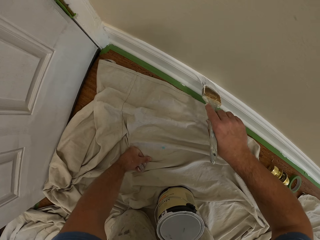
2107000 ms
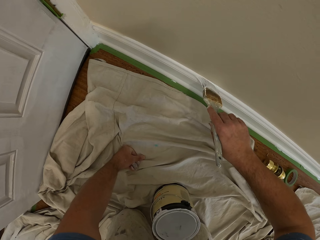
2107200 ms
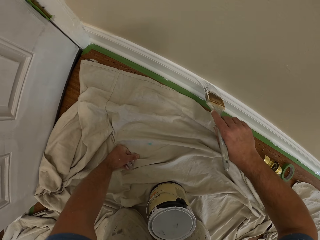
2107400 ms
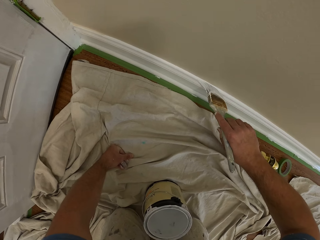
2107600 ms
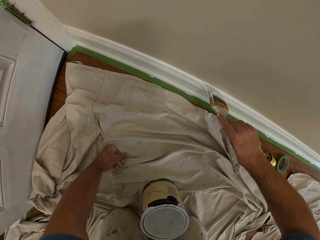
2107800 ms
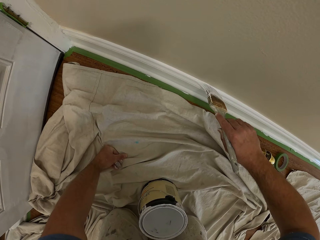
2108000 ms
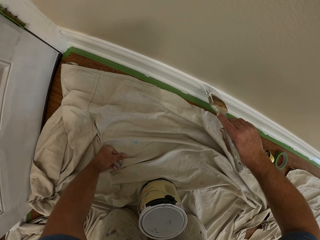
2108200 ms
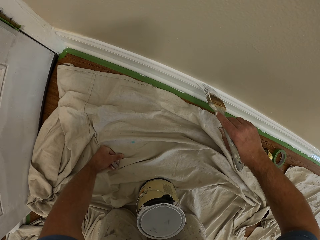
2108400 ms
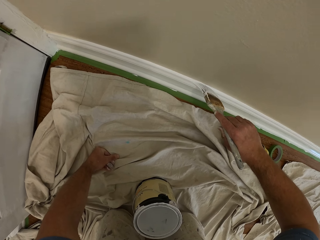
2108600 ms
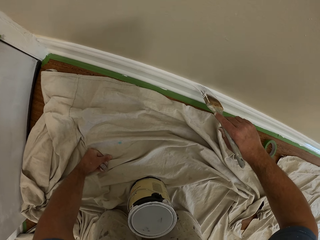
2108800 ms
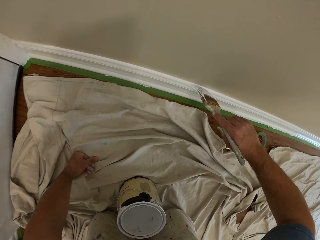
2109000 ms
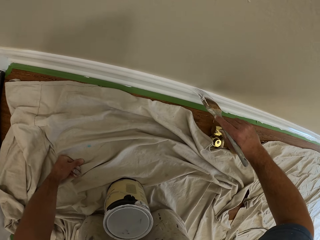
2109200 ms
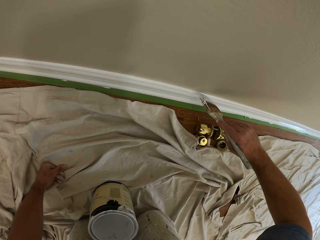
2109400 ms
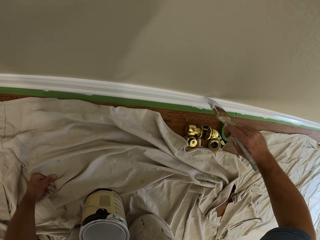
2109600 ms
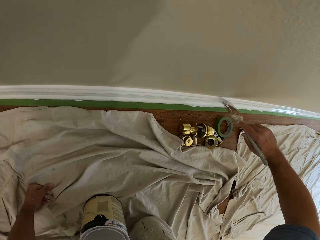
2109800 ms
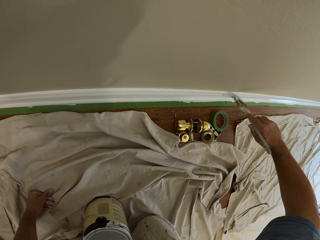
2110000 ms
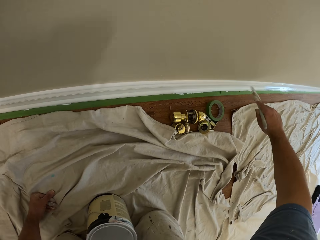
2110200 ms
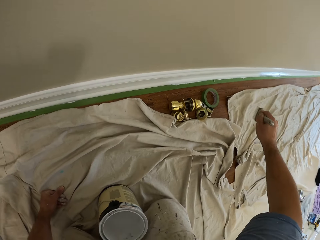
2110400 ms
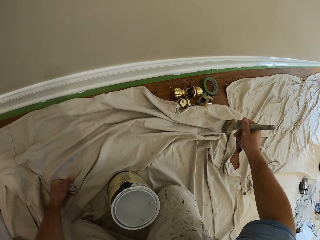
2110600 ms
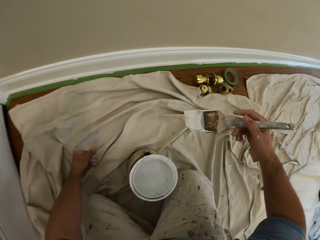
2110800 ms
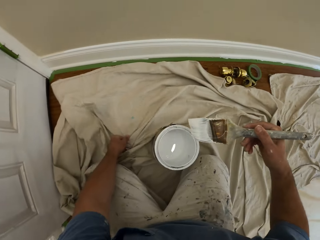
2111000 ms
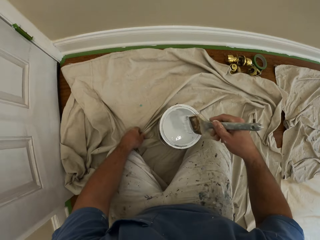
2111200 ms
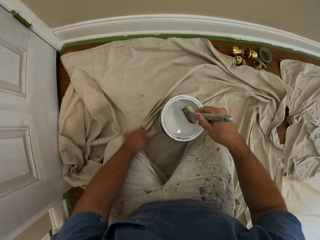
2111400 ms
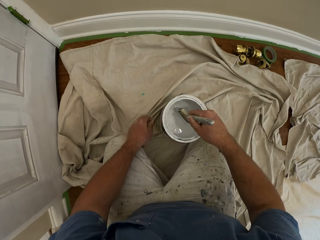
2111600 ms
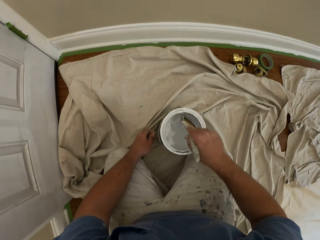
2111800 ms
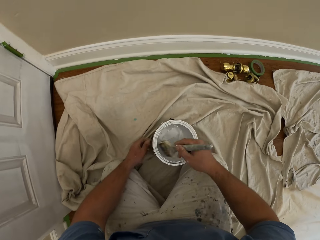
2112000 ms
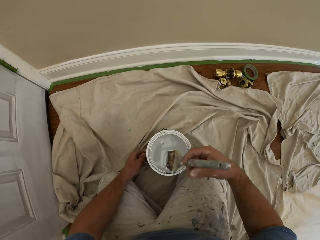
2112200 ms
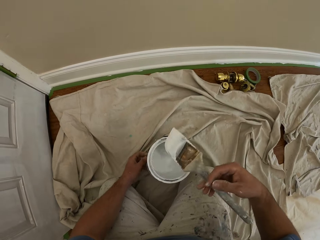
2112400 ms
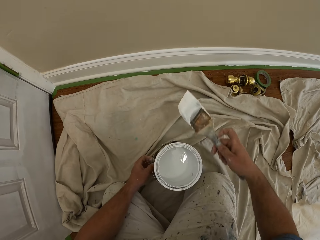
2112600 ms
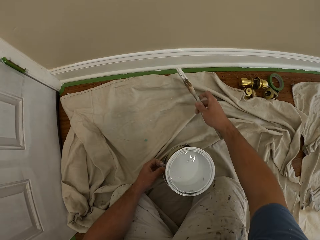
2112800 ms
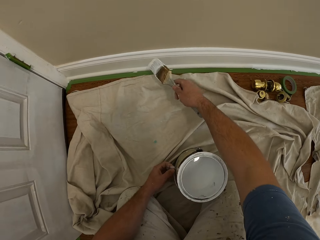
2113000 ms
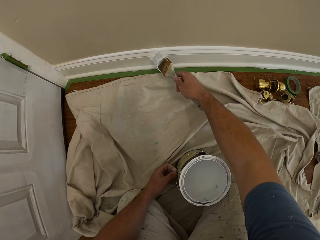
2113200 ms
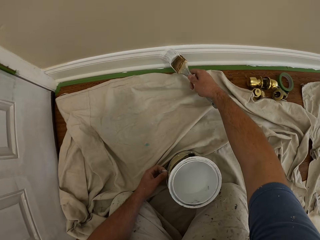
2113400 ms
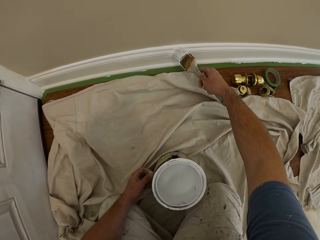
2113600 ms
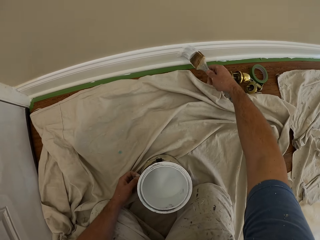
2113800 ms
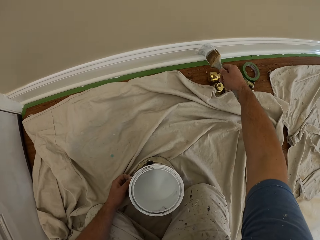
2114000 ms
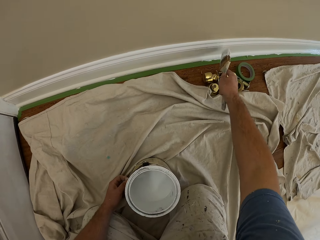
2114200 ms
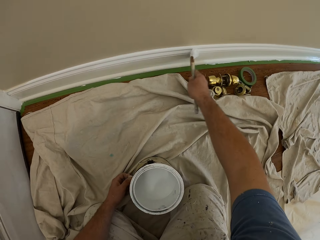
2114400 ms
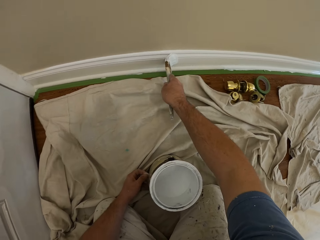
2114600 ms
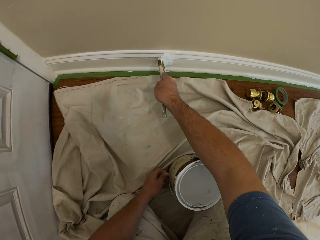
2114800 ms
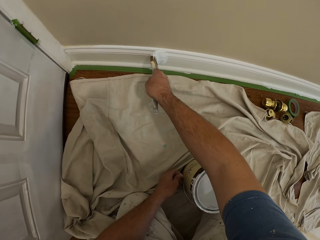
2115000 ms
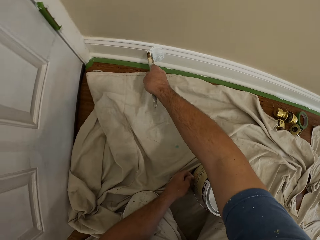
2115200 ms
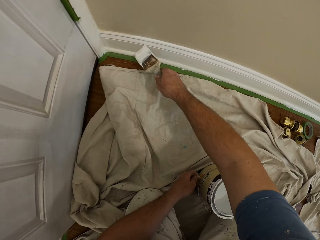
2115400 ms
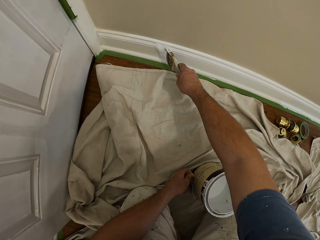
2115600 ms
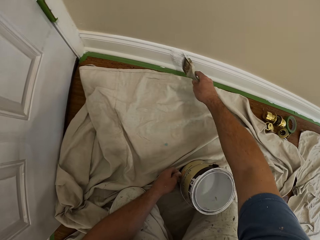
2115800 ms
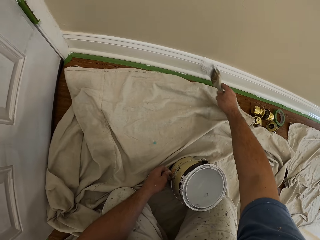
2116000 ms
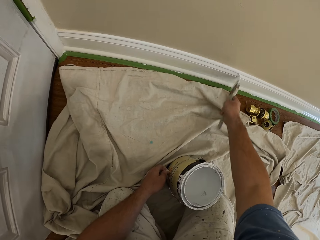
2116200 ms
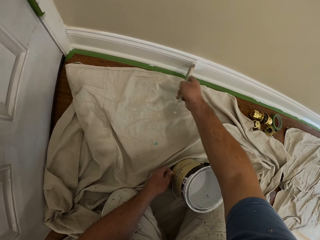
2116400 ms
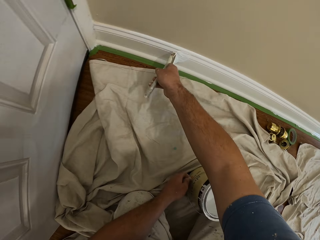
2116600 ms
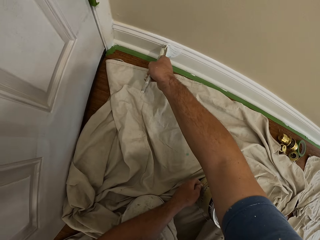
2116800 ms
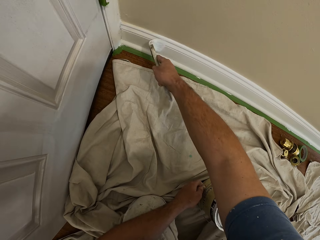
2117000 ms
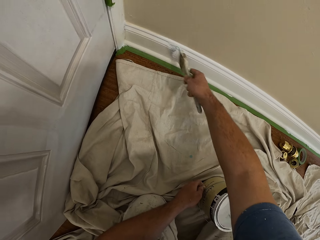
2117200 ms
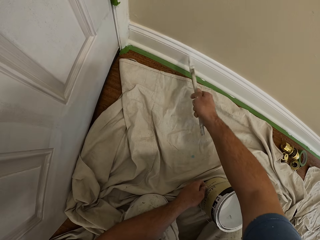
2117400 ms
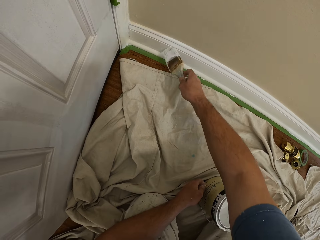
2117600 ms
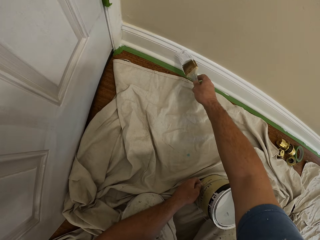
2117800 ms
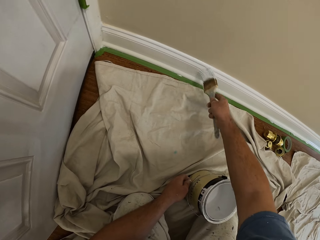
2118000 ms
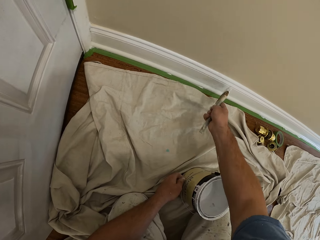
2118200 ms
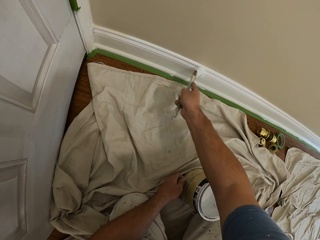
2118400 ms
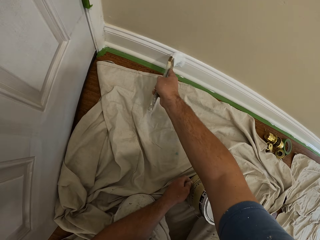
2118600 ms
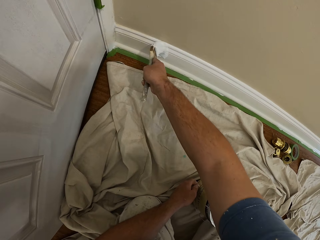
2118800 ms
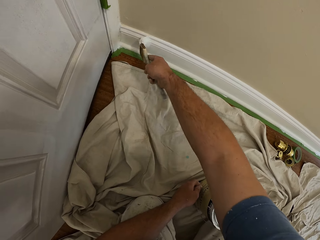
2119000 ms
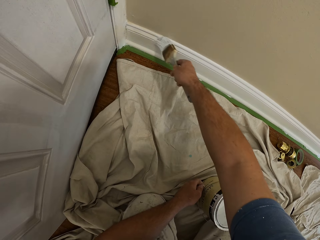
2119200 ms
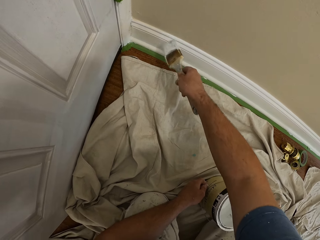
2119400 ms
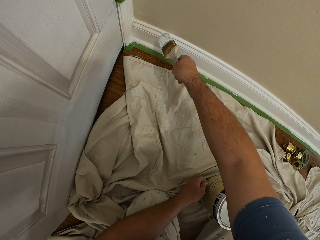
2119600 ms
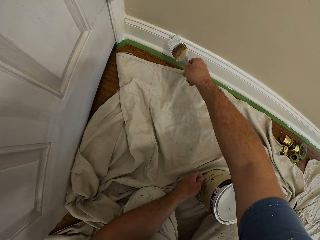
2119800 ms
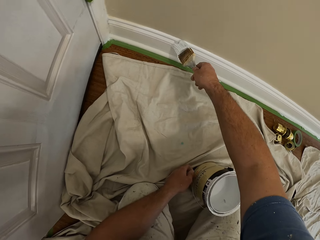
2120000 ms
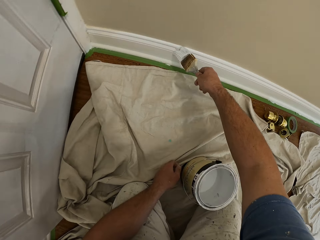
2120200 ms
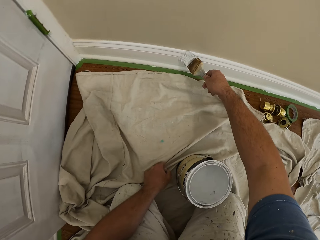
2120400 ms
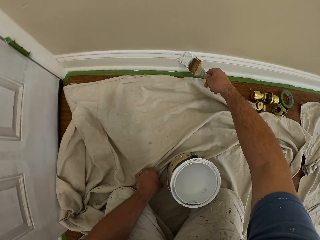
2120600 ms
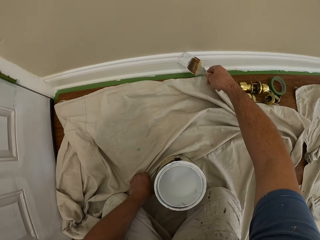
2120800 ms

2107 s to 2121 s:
The camera wearer dips the brush into the paint can. They paint the skirting or baseboard of the wall with the brush. They paint the baseboard. They paint the baseboard again.

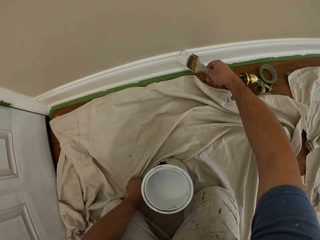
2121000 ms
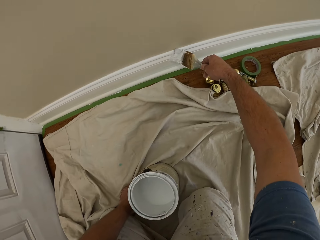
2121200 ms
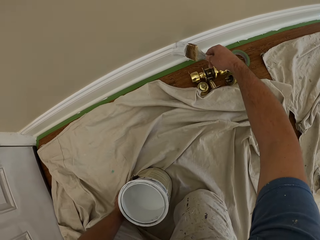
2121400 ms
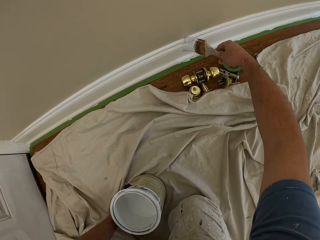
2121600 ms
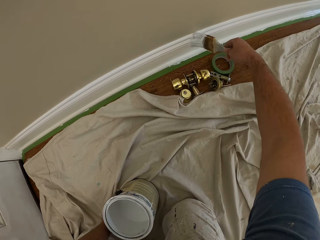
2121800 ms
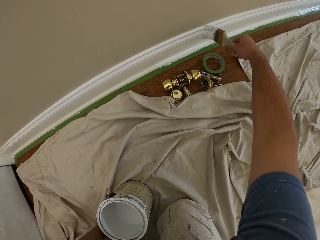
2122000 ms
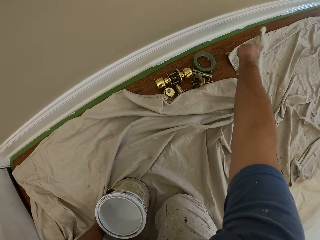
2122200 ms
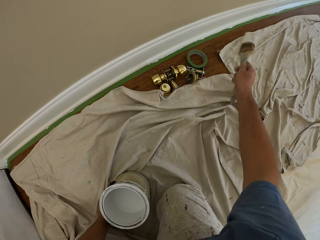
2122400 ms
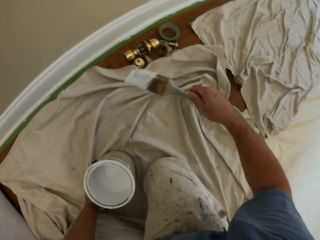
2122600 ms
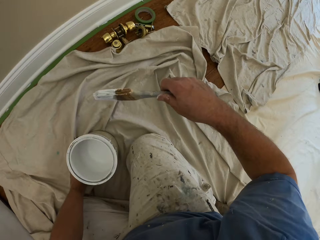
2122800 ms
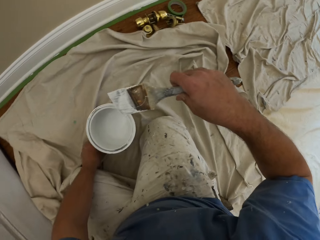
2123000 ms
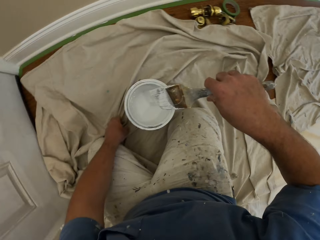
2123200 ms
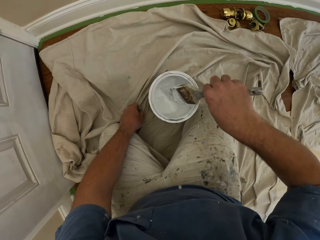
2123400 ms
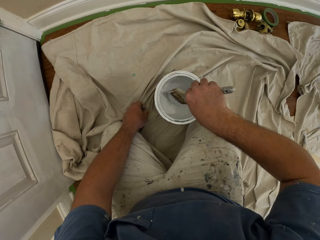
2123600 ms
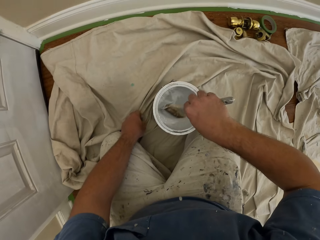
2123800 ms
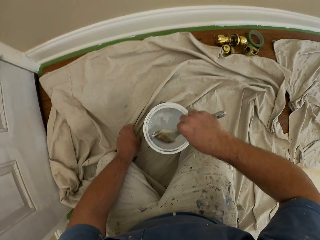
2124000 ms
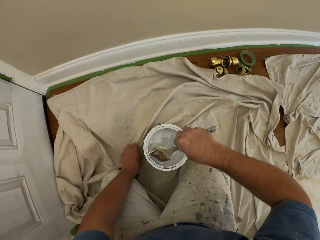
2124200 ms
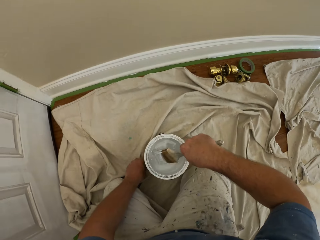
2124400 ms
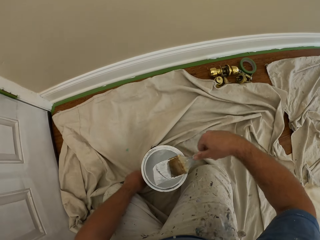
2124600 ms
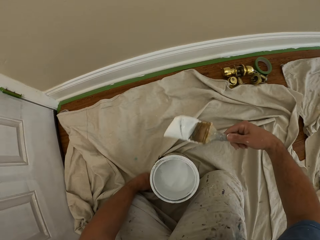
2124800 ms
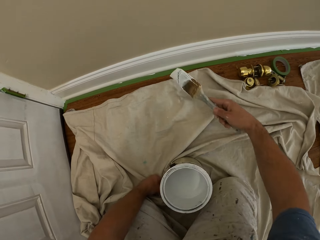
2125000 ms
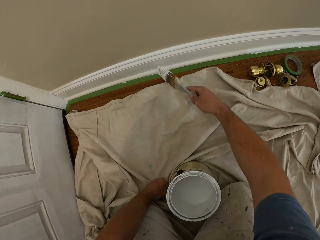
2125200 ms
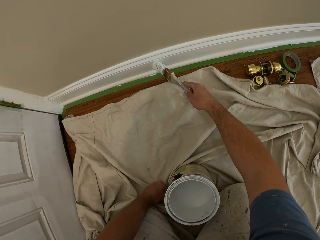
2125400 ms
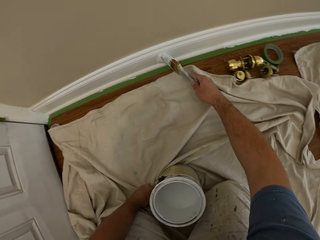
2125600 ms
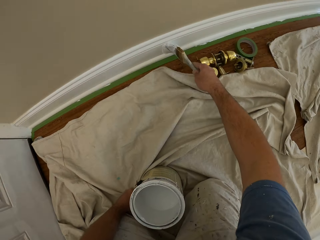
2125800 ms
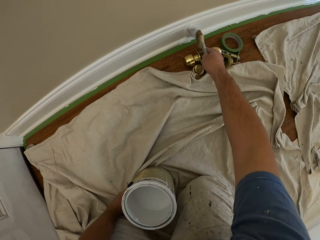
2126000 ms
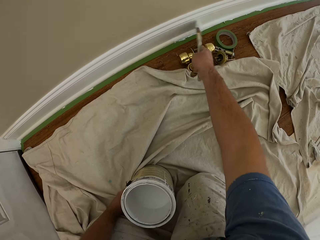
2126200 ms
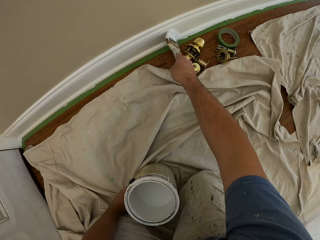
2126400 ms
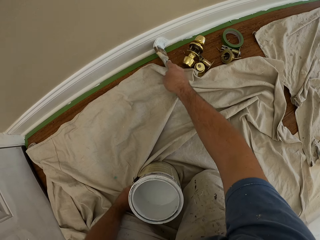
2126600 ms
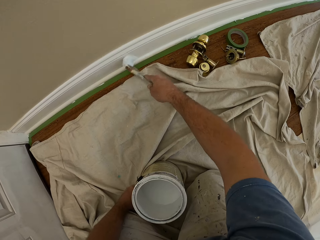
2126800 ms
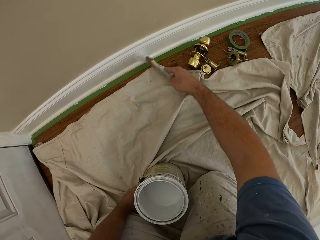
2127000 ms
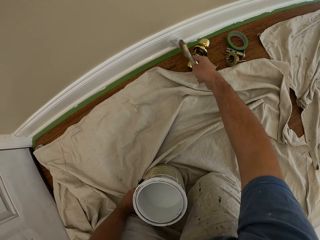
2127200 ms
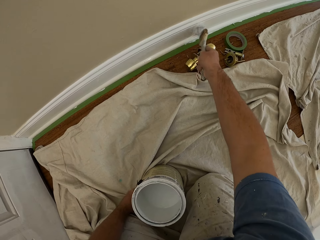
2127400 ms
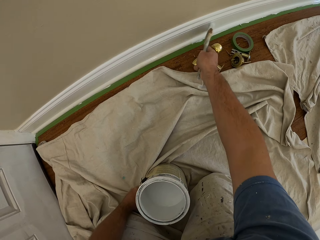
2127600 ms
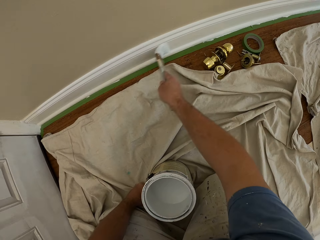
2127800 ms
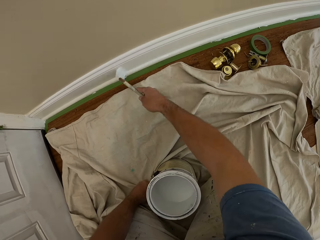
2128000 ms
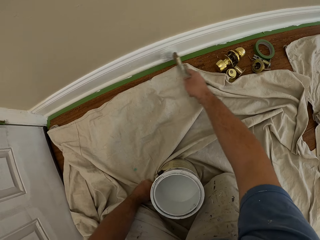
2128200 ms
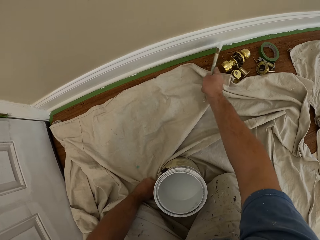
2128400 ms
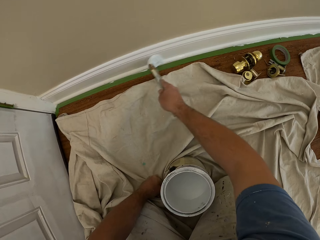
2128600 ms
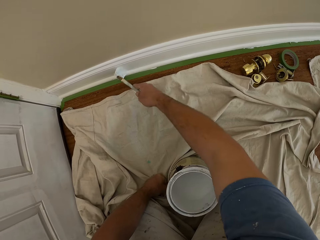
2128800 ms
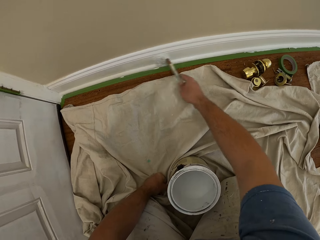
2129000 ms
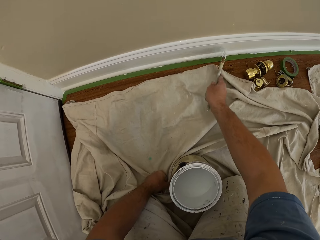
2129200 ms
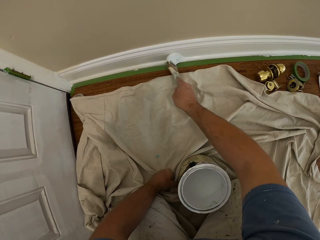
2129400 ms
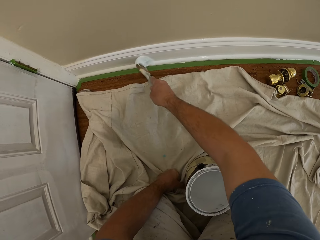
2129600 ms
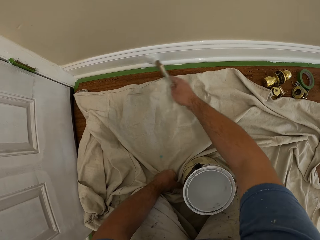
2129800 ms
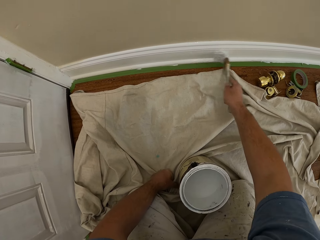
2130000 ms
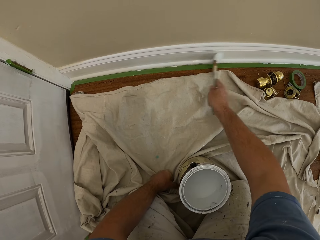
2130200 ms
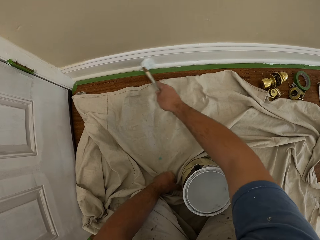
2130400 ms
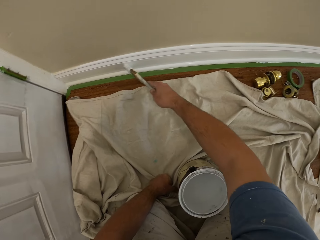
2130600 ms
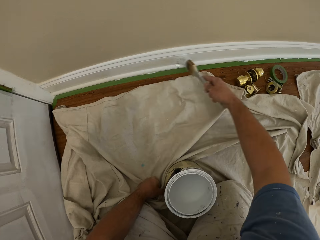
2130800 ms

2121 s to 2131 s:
The camera wearer dips the brush into the paint can. They adjust the tarpaulin on the floor. They paint the skirting of the wall with the brush.
